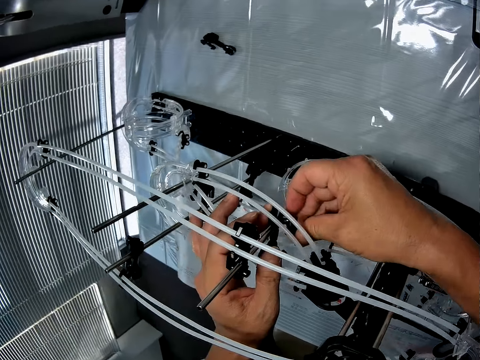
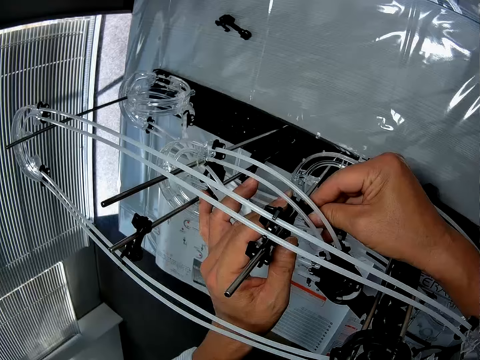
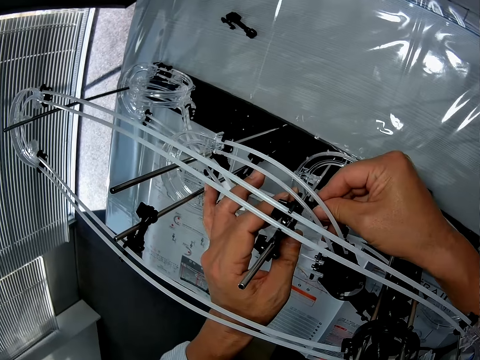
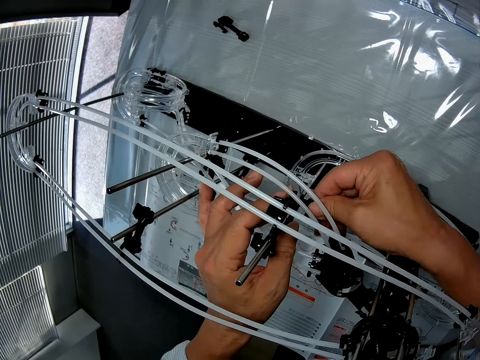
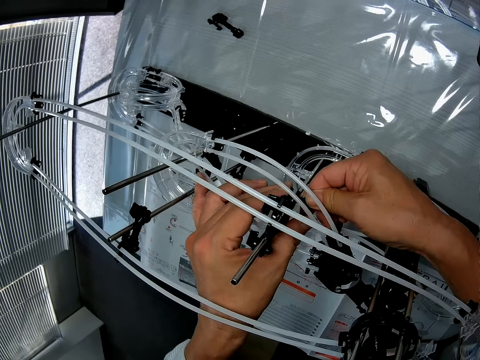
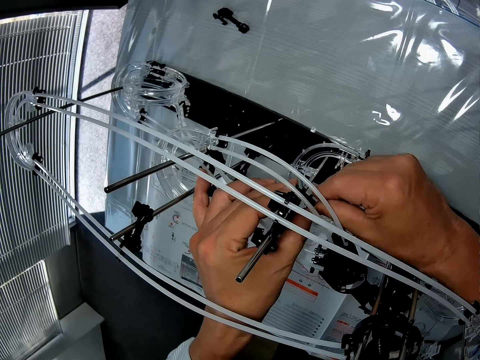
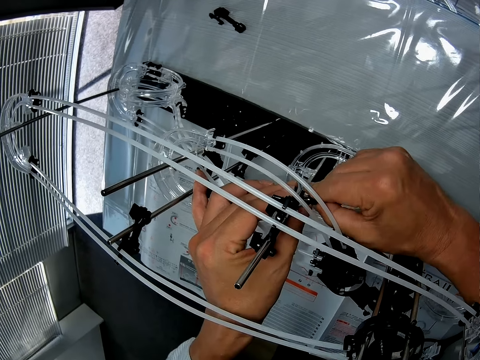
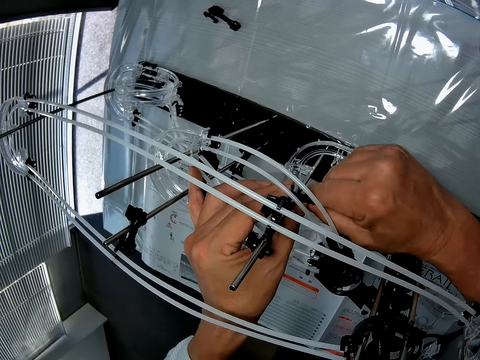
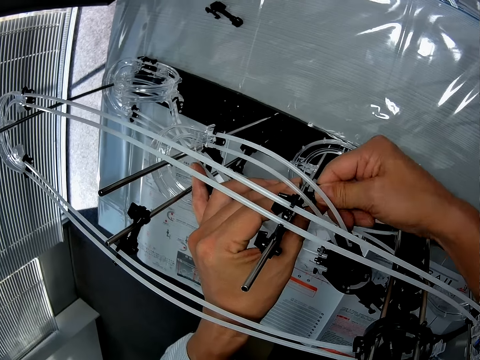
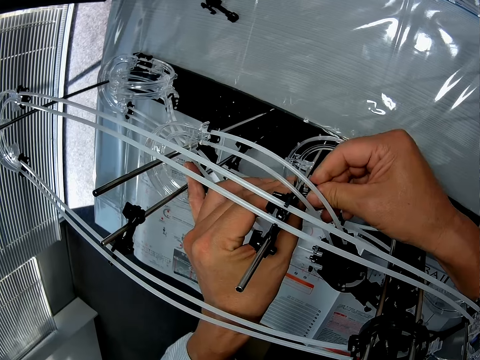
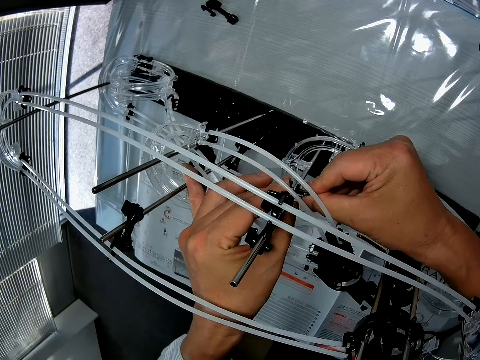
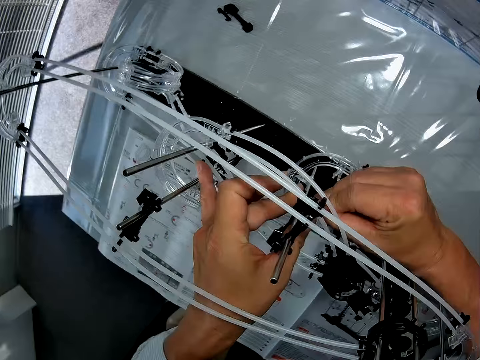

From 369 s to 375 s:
The camera wearer fixes the arm holder on the space rail.

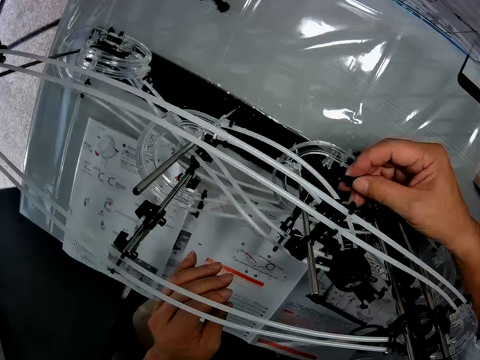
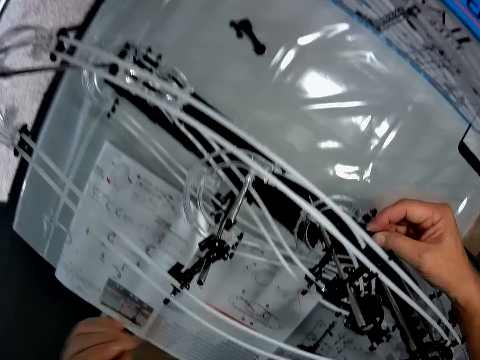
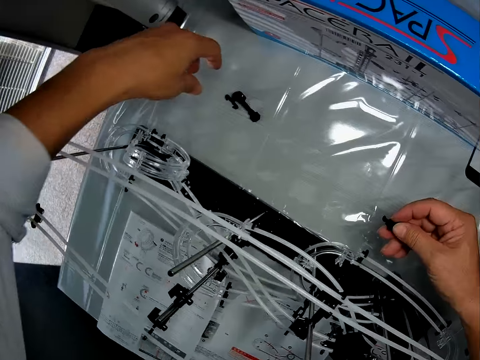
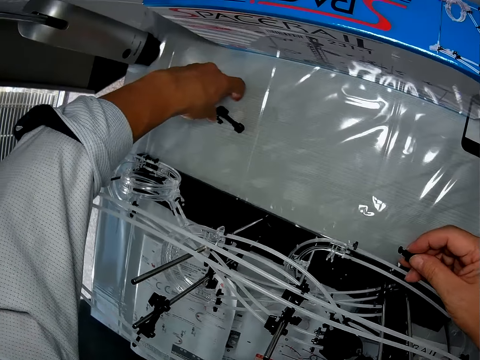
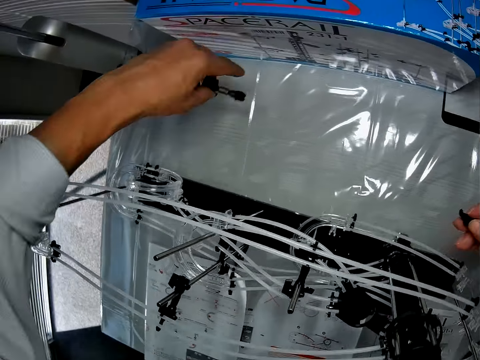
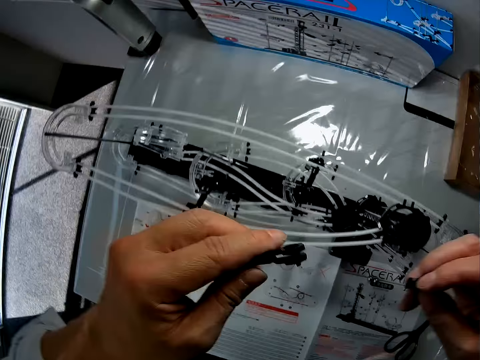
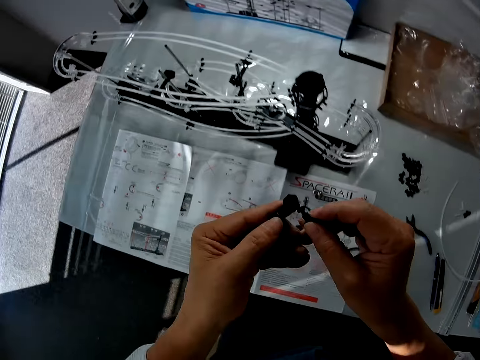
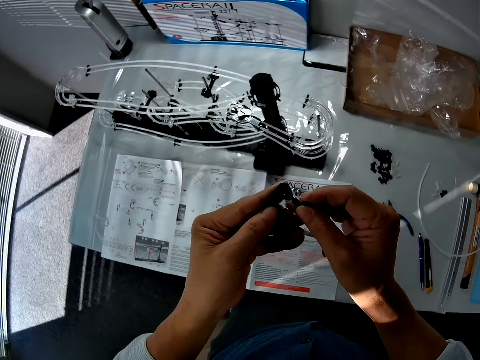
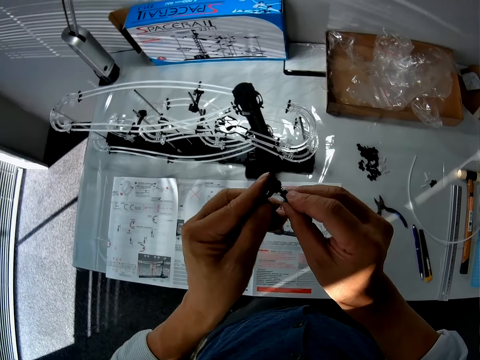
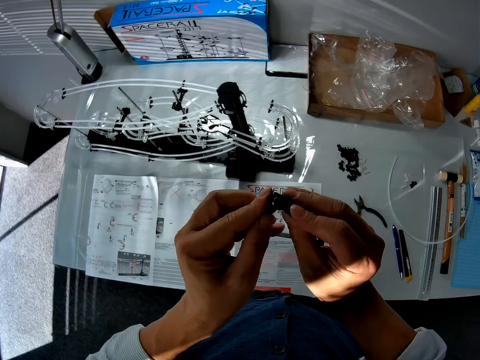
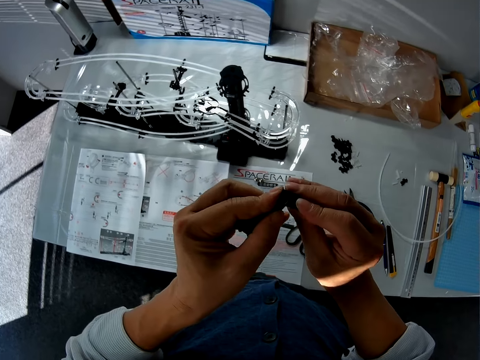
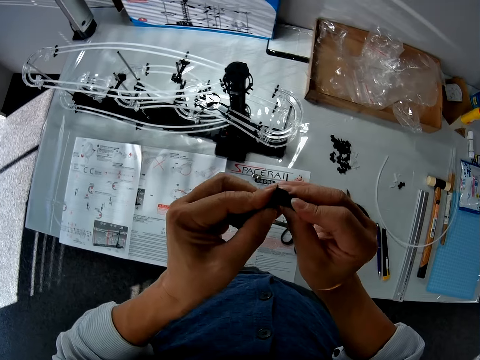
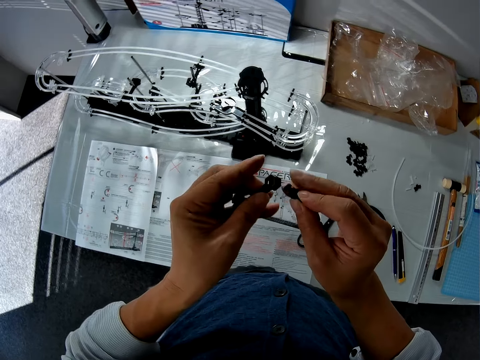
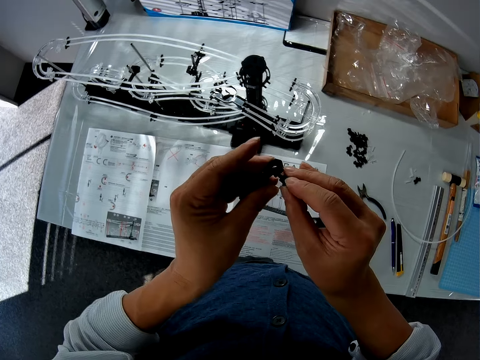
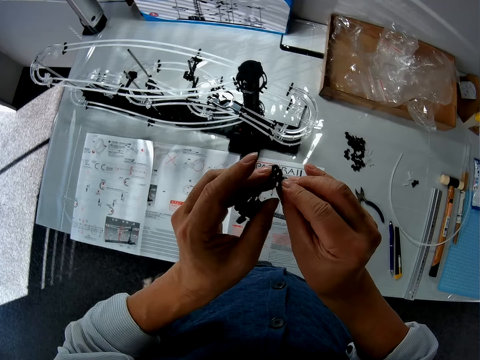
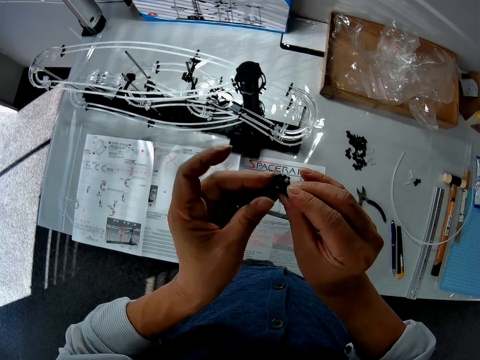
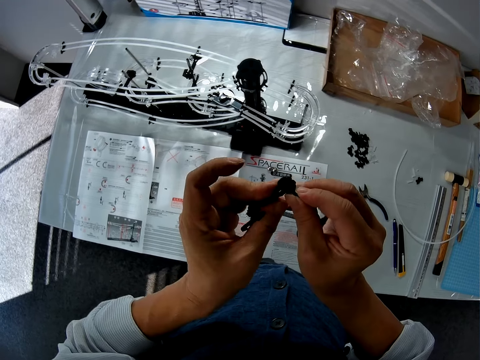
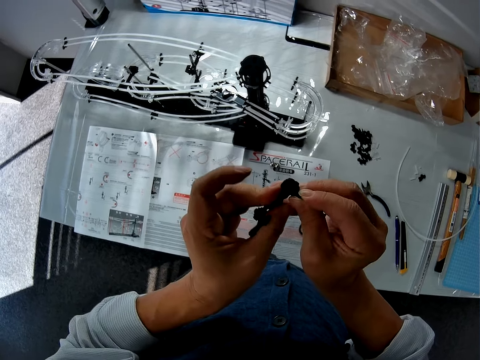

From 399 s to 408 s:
The camera wearer picks an arm holder from the table. They join the arm holder and something.

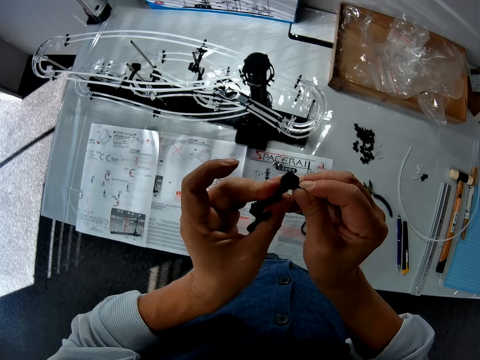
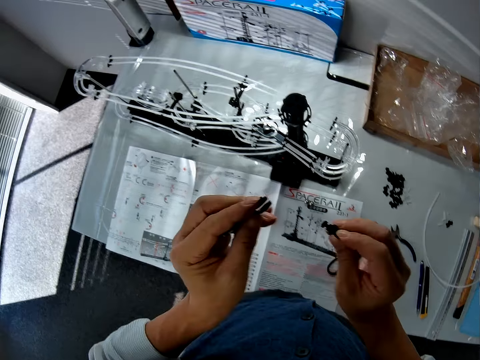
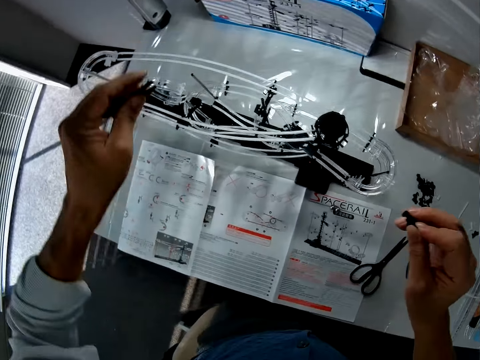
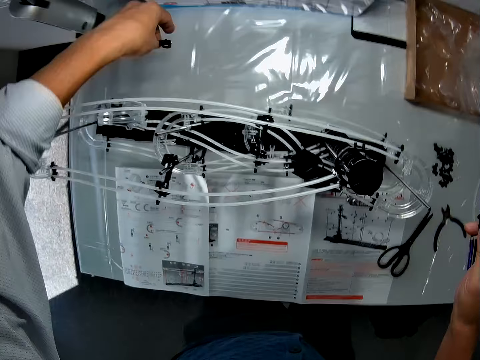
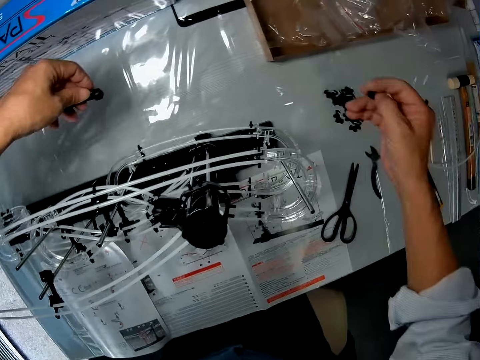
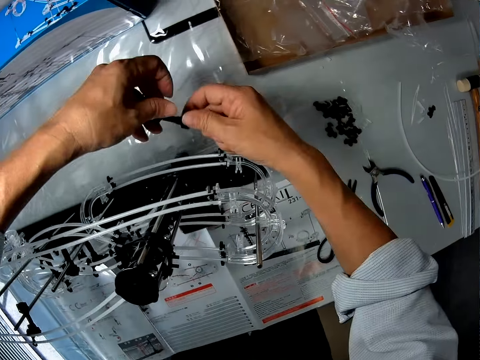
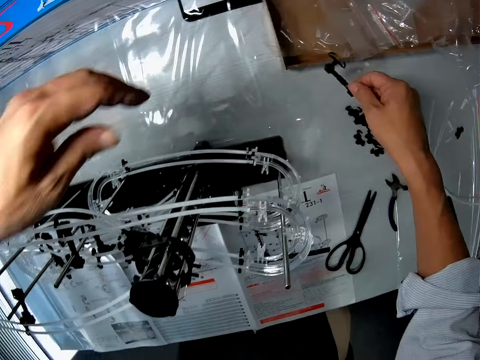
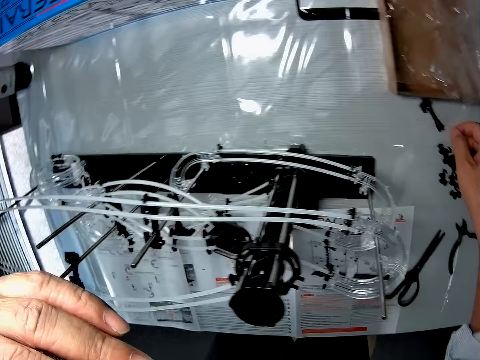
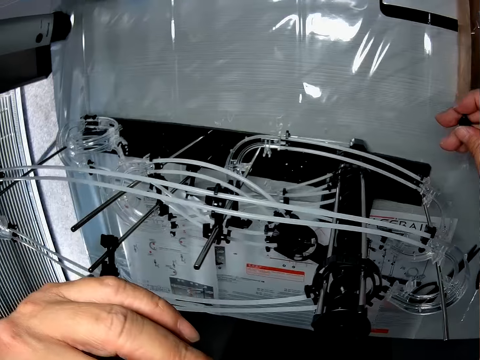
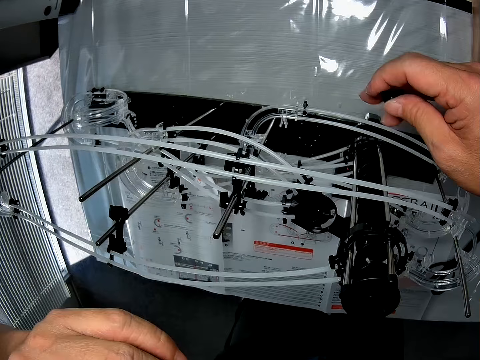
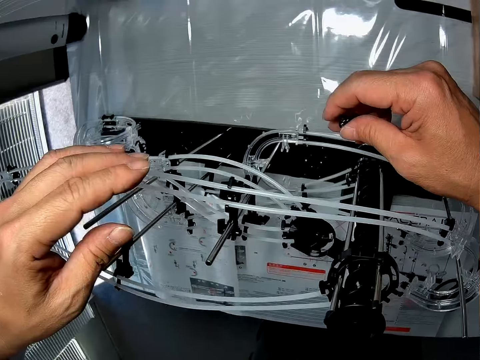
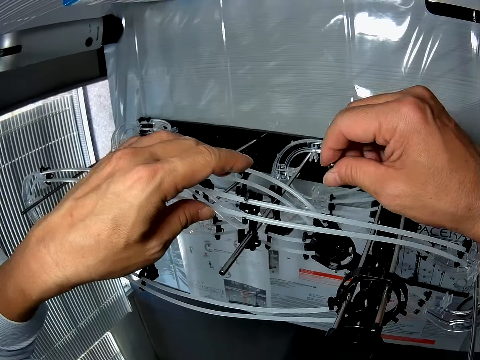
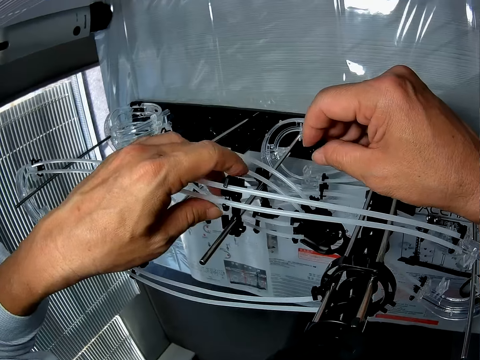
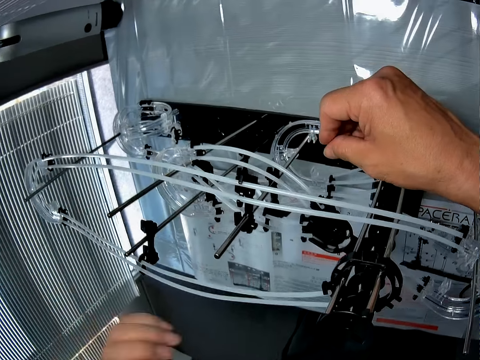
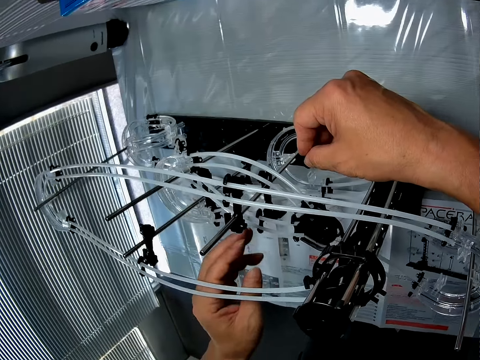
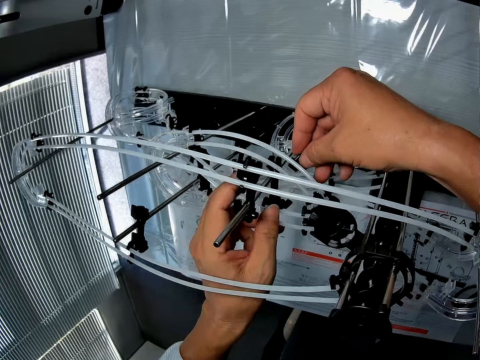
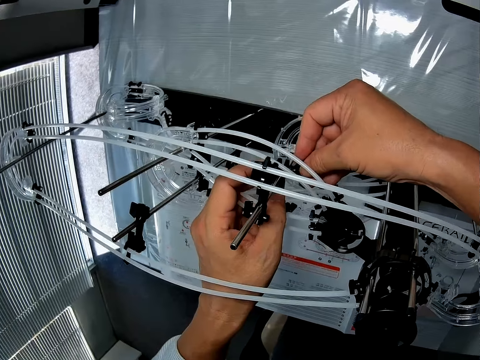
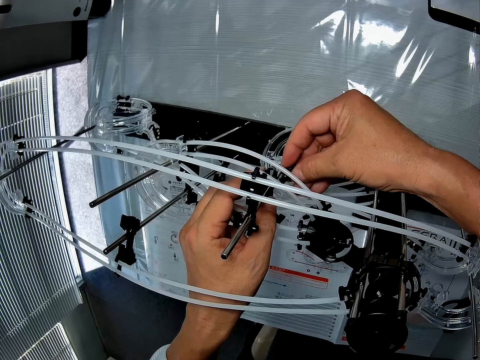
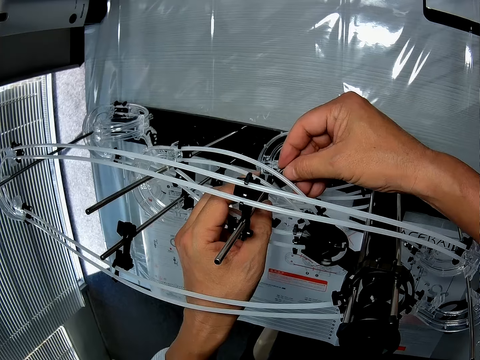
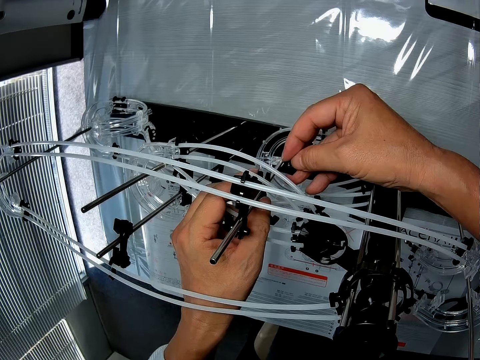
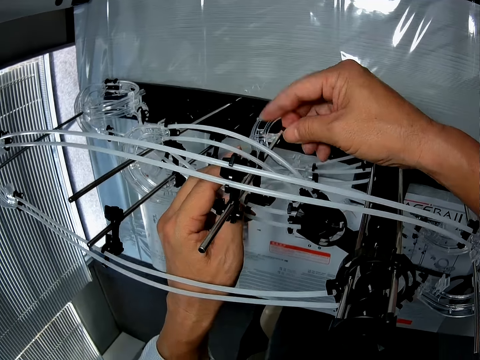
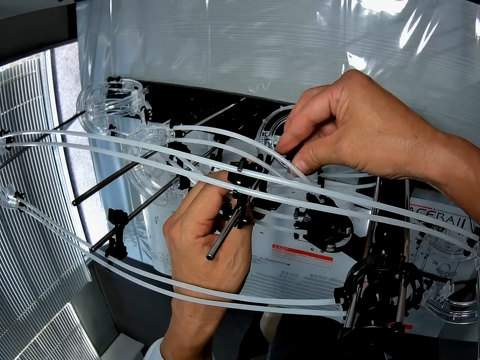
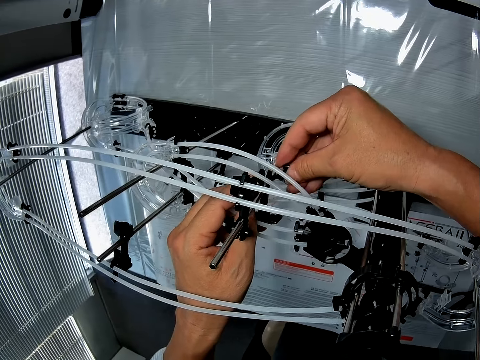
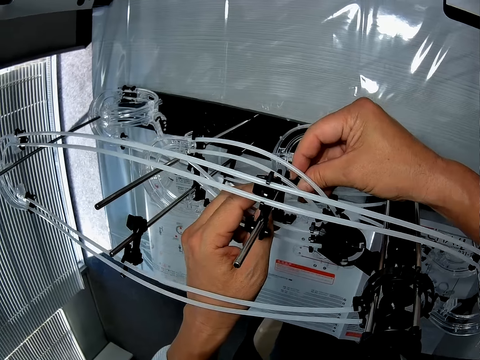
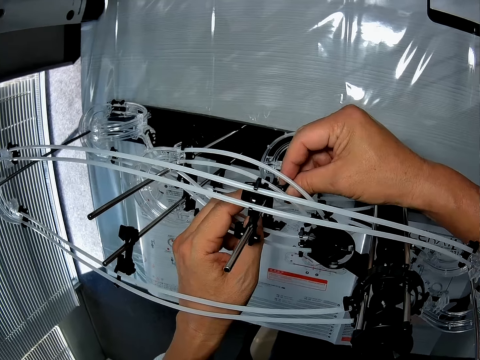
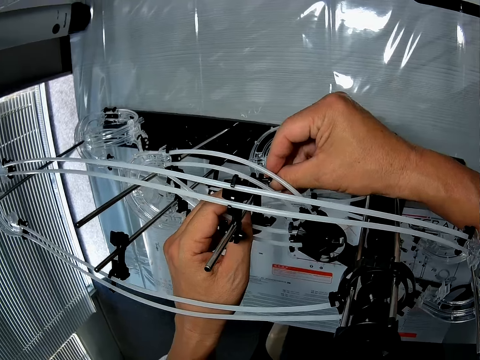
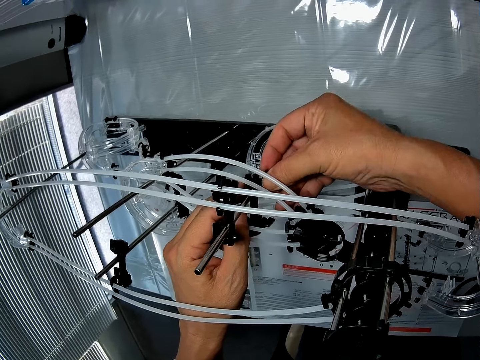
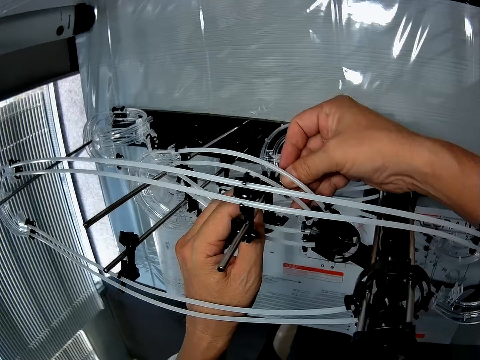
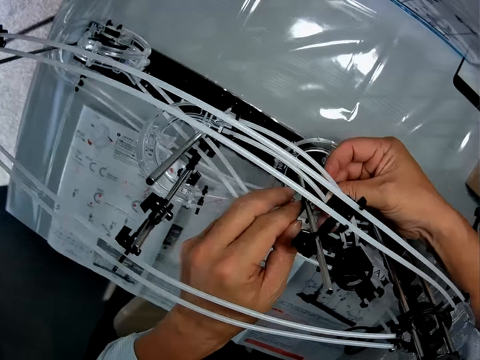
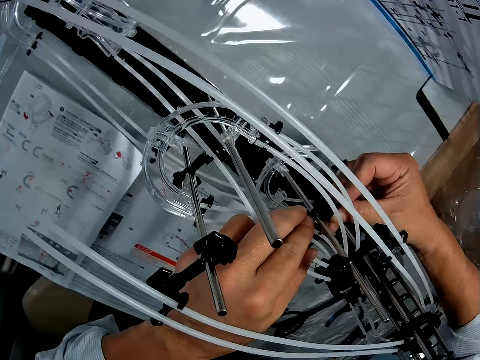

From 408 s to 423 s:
The camera wearer separates the two. They return the arm holder on the table. They fix the component to the roller coaster toy.
